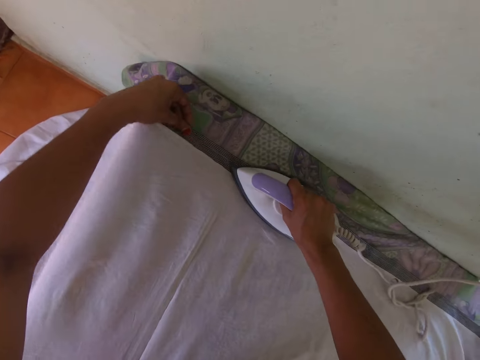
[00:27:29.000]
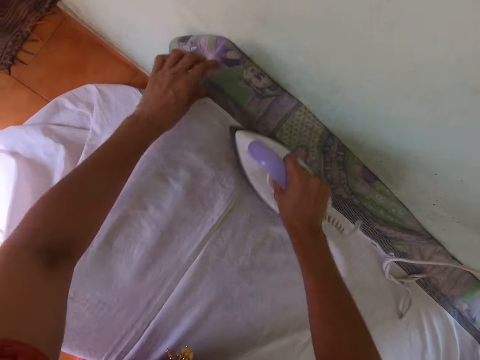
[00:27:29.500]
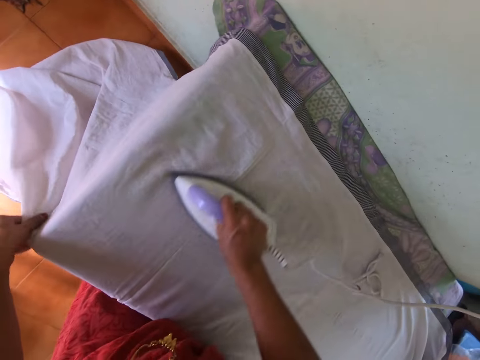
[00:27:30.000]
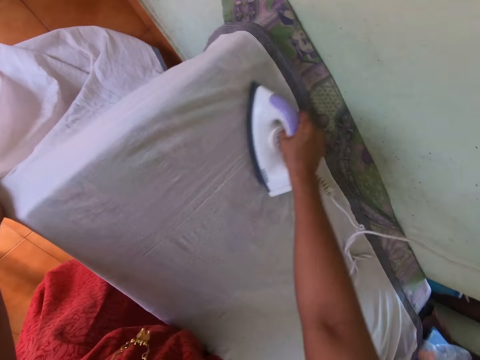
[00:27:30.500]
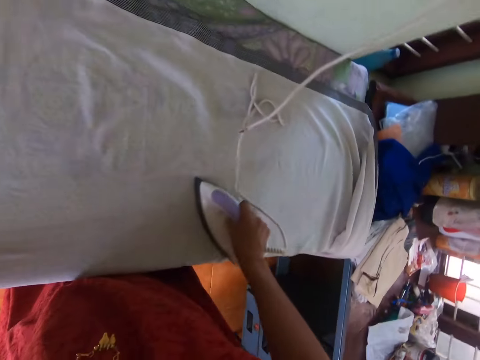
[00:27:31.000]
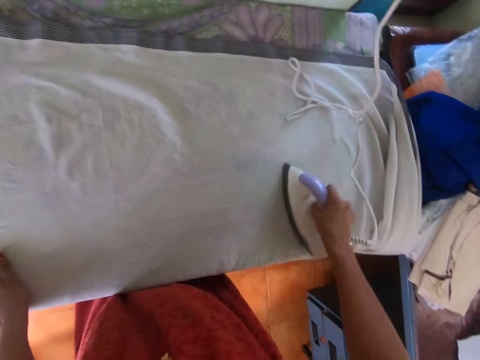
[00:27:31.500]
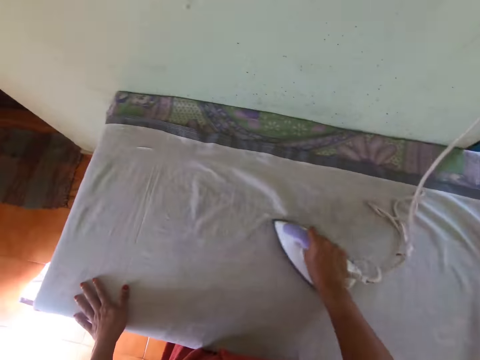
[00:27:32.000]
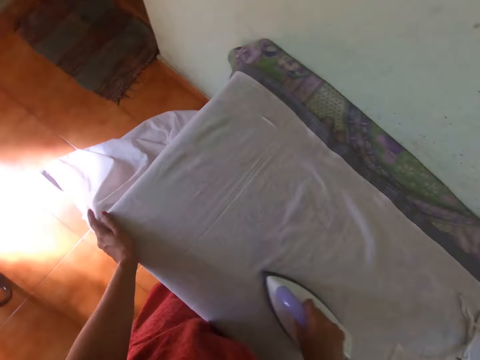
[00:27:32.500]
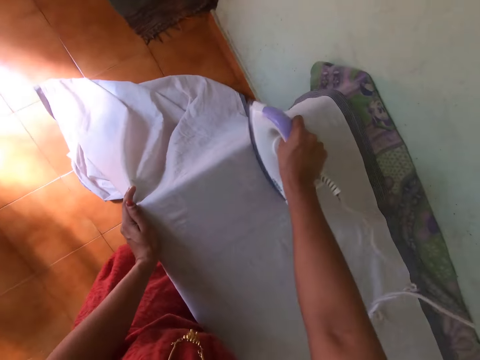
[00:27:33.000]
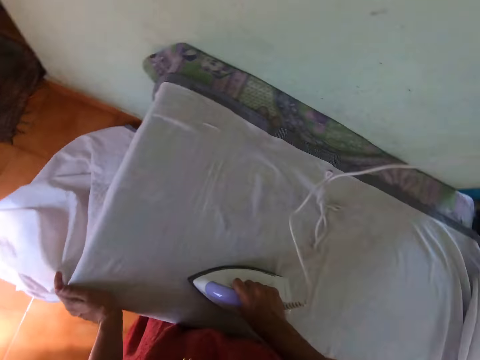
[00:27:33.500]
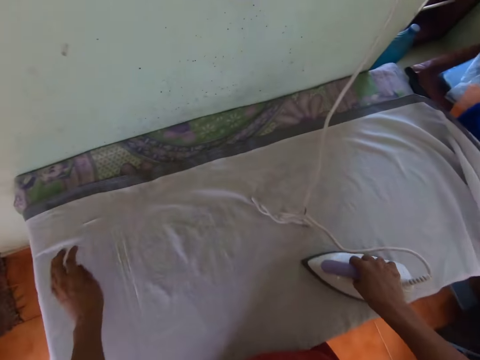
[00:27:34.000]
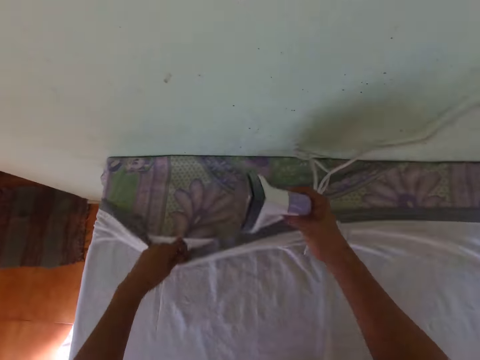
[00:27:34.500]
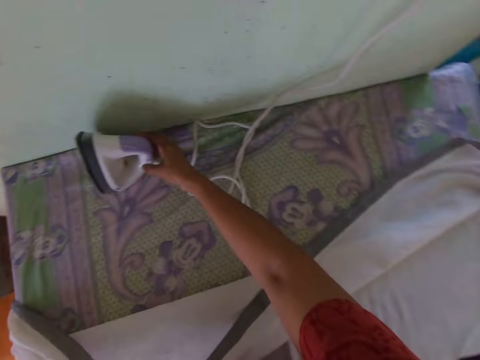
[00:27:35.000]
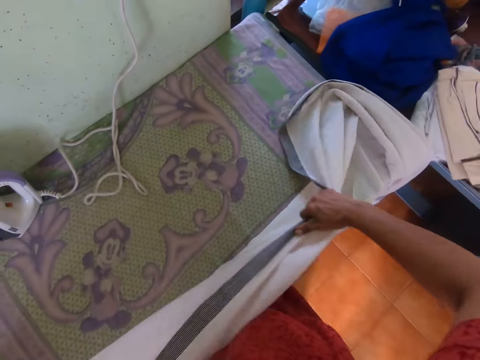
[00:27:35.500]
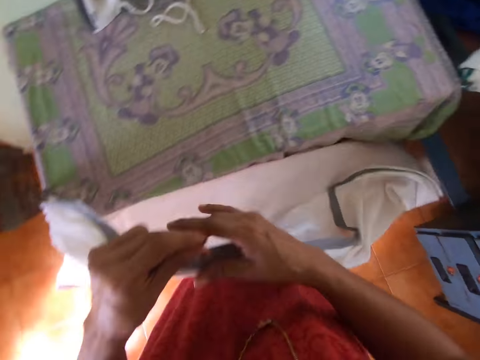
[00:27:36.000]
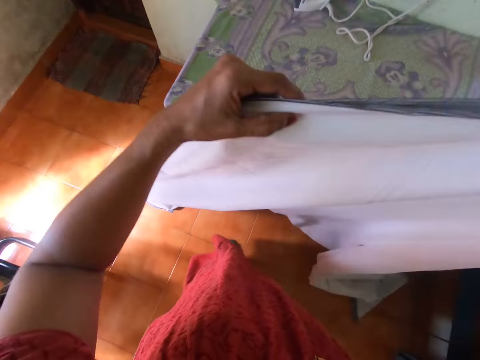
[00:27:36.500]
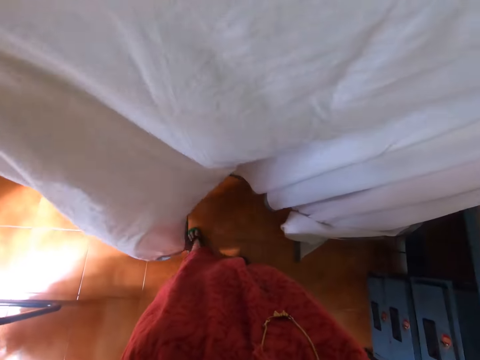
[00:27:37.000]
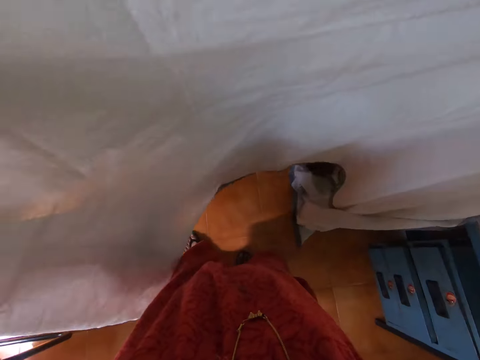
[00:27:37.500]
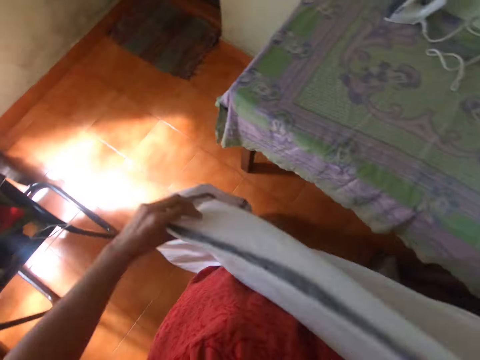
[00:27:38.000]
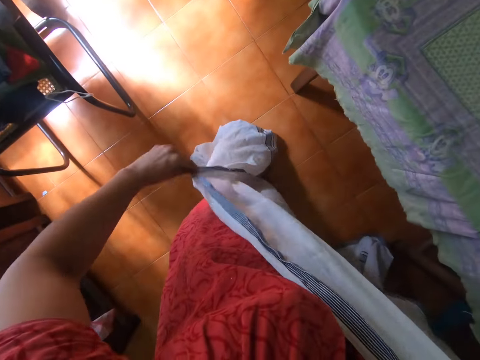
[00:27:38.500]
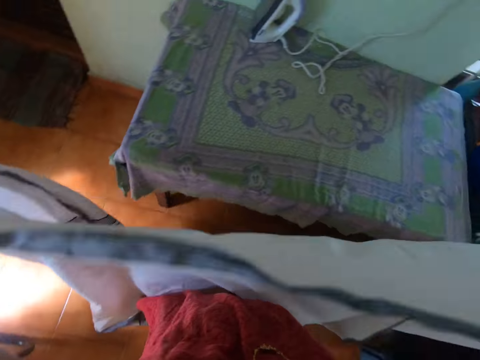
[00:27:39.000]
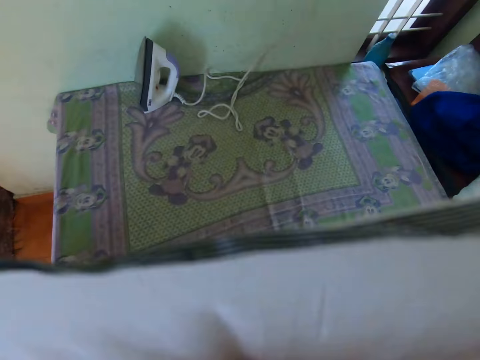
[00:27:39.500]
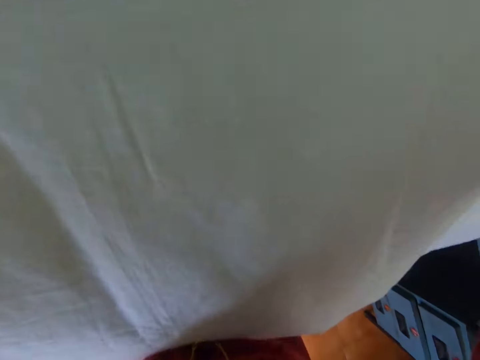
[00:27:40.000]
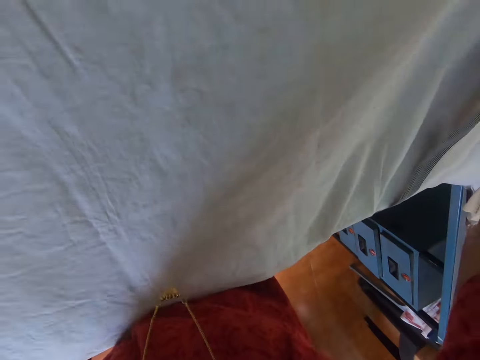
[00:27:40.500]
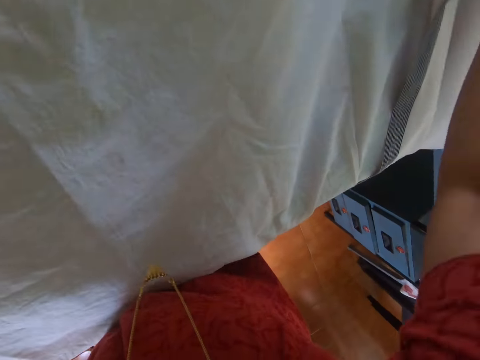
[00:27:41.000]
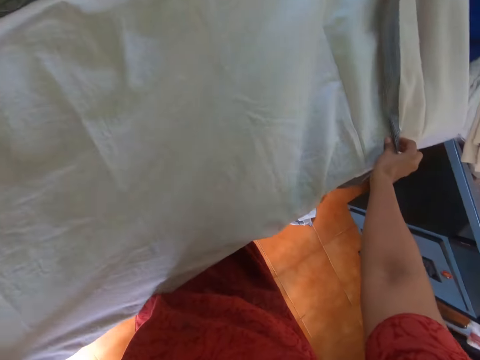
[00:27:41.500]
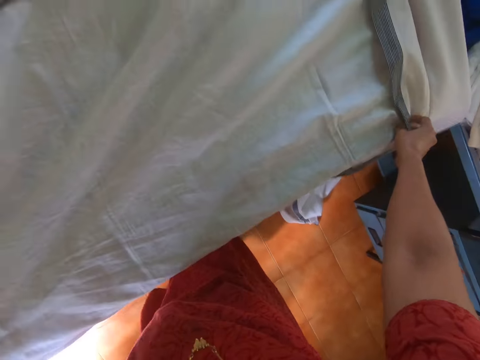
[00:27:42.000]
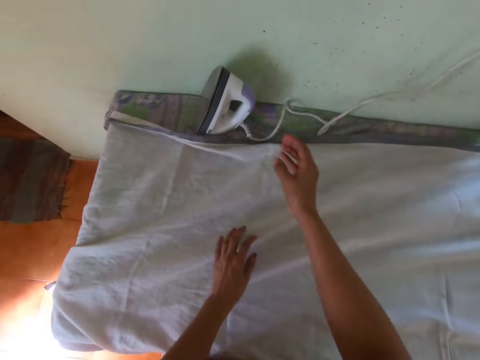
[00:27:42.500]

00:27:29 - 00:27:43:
The camera wearer picks up the cloth on the table with her left hand. She puts the electric iron in her right hand on the table. She adjusts the cloth with both hands. She lays the cloth in her hands on the table. She stretches the linen. She adjusts the cloth on the table with both hands.

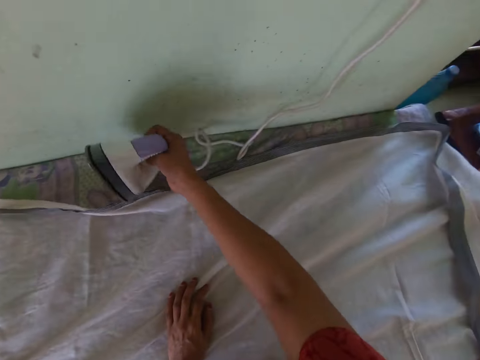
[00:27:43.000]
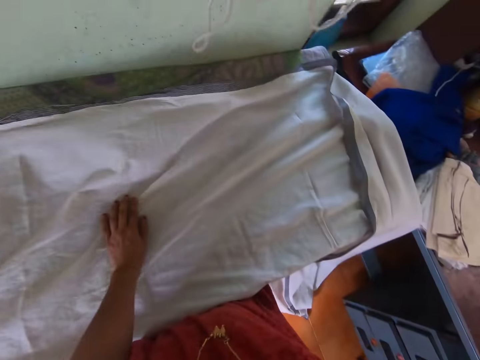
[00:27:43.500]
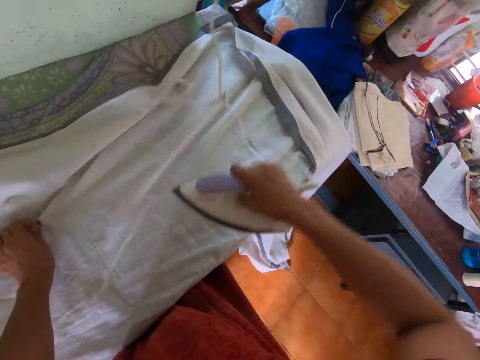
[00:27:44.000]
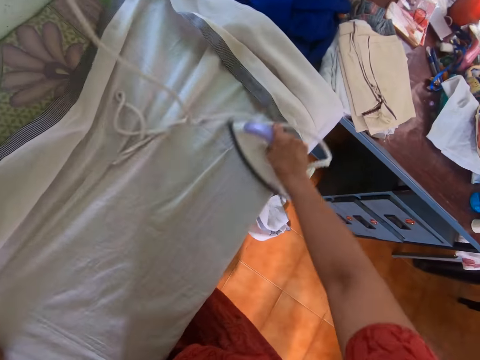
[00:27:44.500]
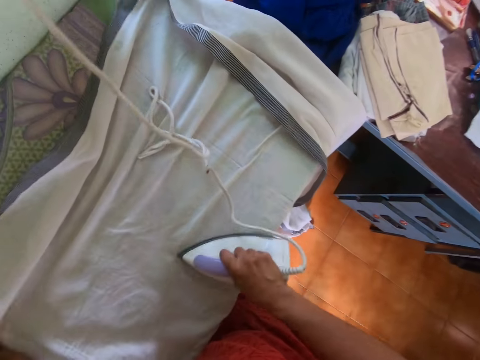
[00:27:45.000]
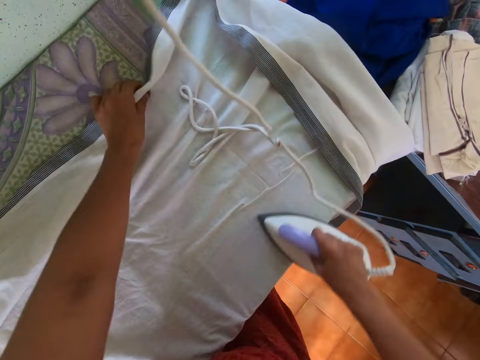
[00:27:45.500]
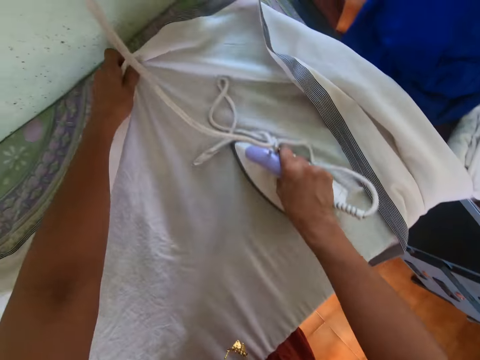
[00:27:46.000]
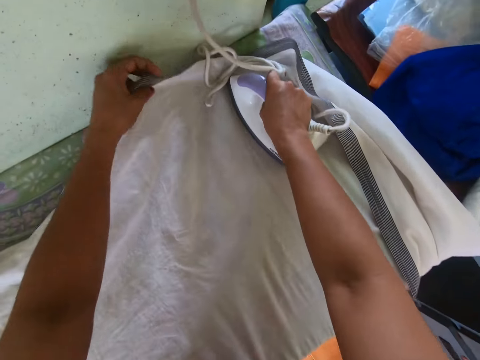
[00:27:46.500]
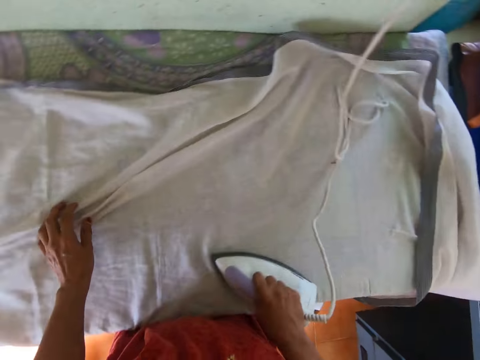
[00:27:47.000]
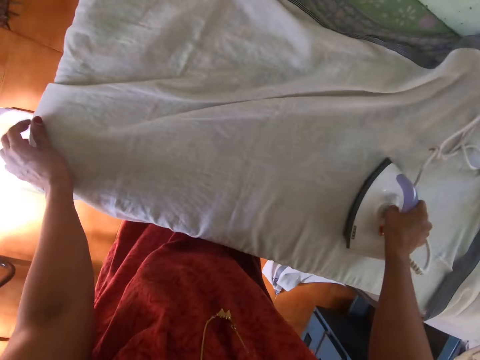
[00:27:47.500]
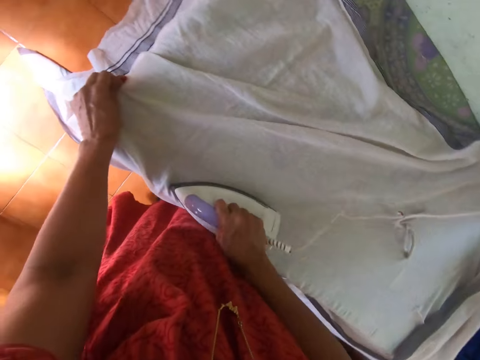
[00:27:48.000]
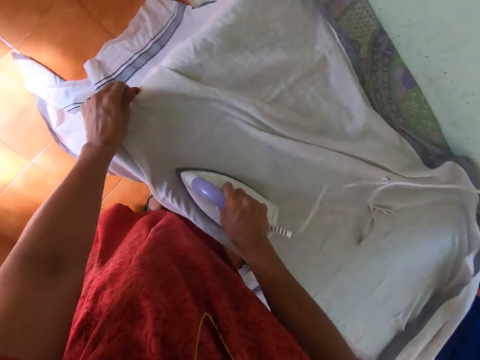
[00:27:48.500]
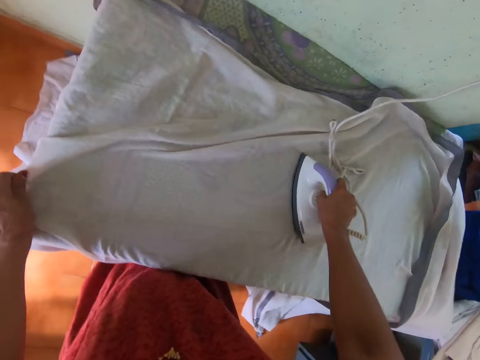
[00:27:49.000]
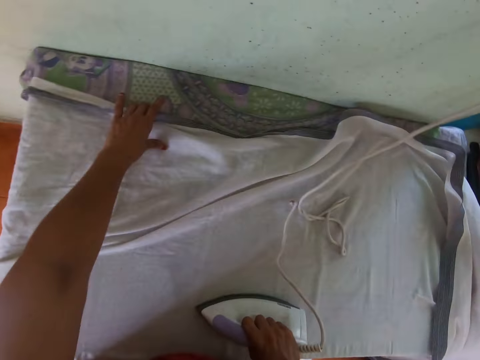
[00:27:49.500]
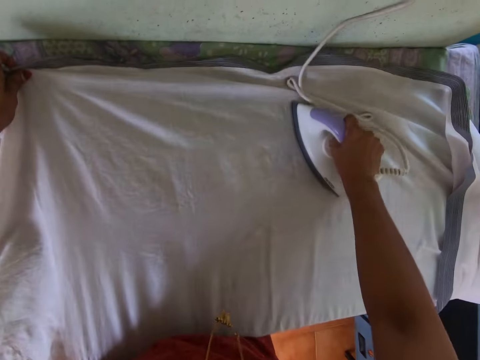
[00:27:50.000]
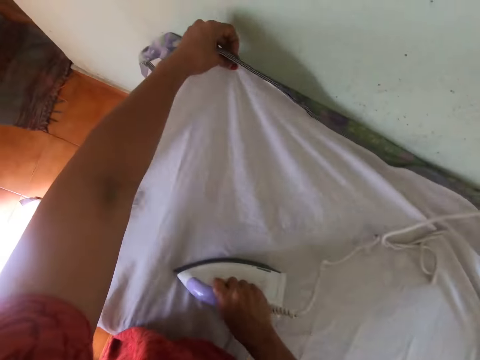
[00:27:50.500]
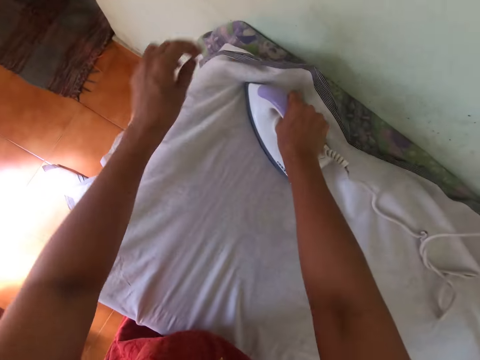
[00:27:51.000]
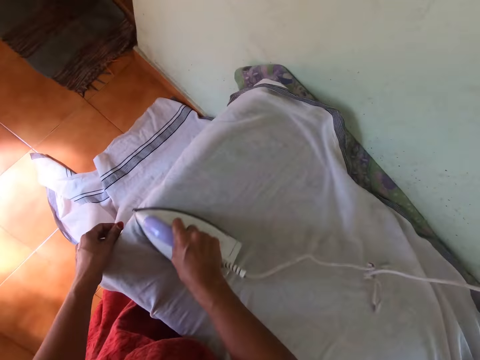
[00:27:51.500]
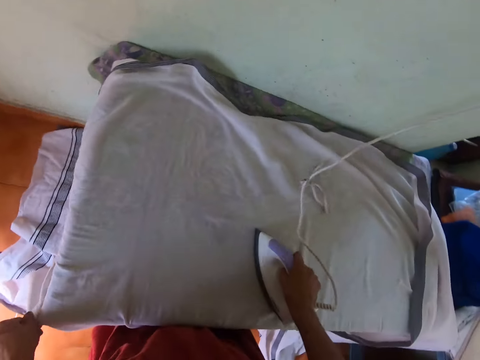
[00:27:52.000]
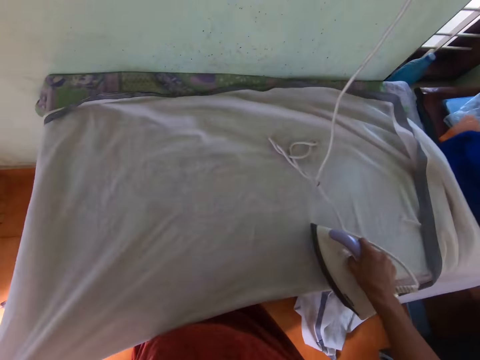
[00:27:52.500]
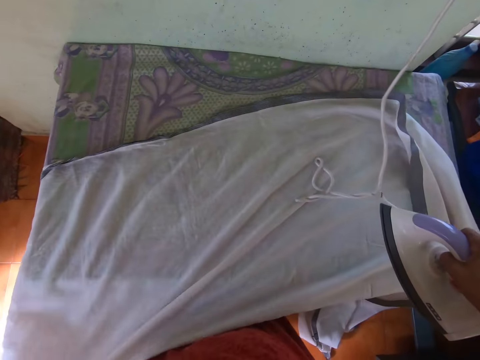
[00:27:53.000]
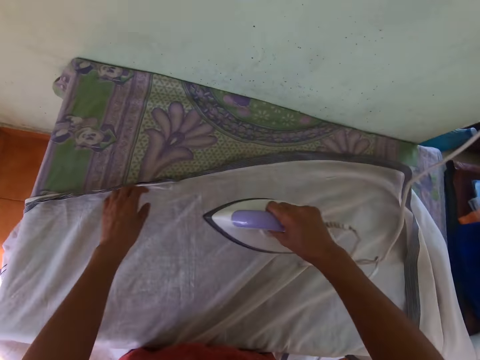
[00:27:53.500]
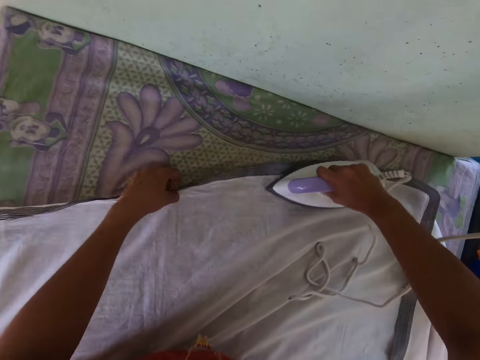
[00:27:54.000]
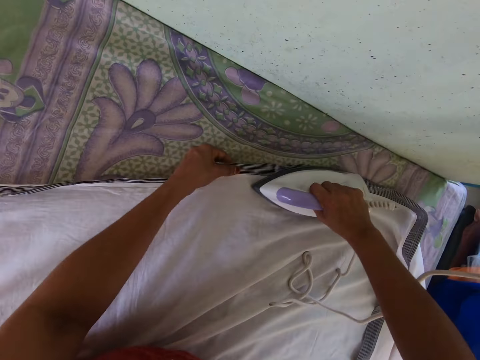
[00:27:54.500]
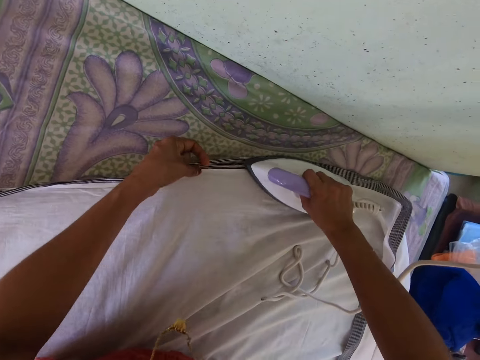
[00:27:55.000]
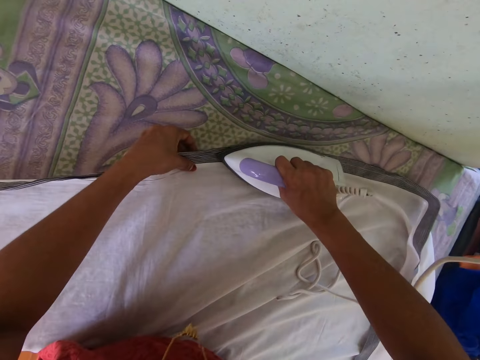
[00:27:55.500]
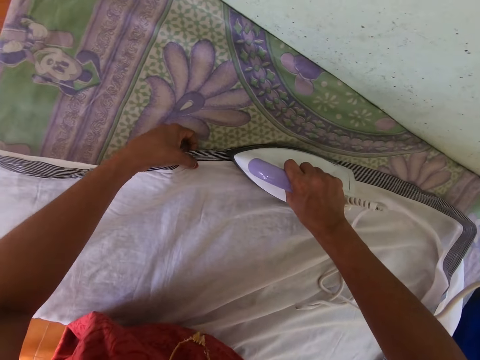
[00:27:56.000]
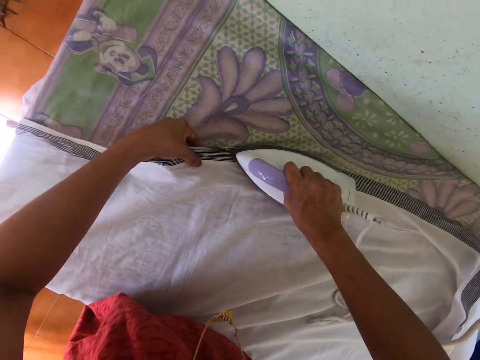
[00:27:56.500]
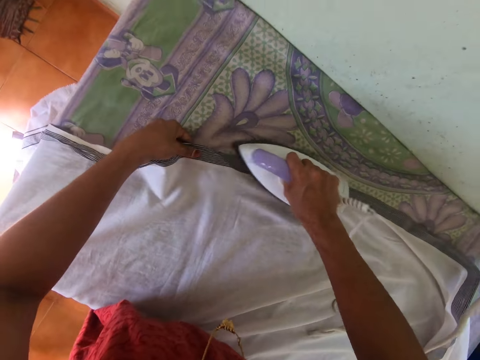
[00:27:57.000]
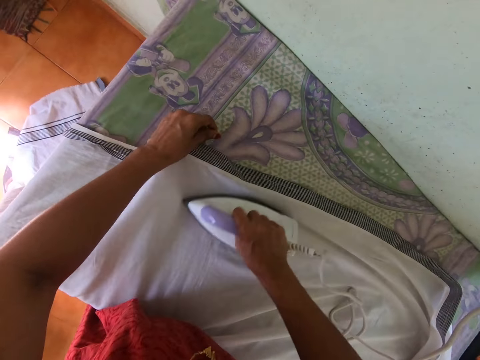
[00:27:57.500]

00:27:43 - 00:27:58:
The camera wearer picks up the electric iron on the table with her right hand. She irons the cloth on the table with the electric iron in her right hand. She adjusts the cloth on the table with her left hand. She adjusts the cloth on the table with her left hand again. She irons the linen. She adjusts the cloth on the table with her left hand. She adjusts the cloth on the table with her left hand again.
